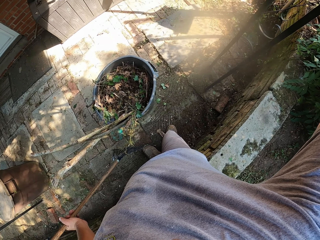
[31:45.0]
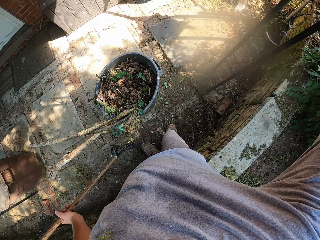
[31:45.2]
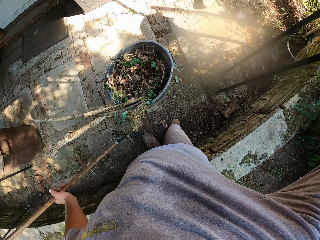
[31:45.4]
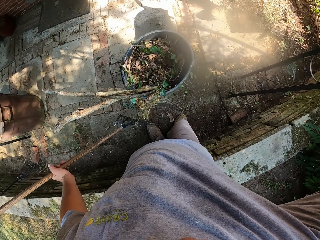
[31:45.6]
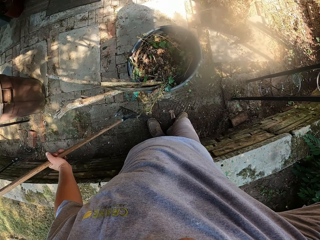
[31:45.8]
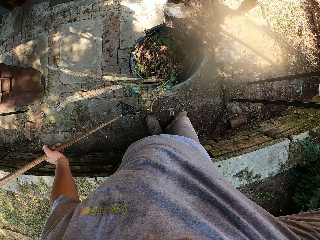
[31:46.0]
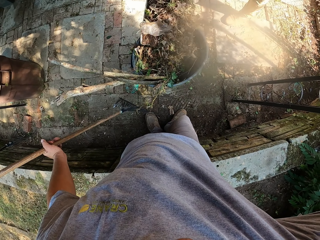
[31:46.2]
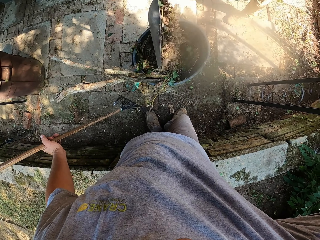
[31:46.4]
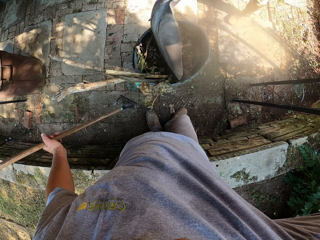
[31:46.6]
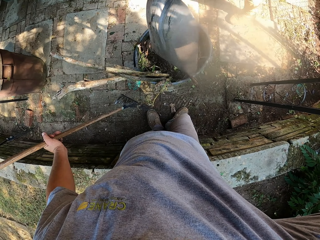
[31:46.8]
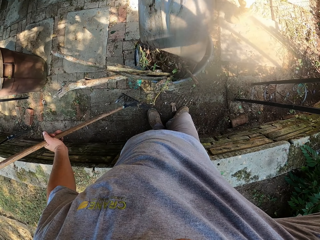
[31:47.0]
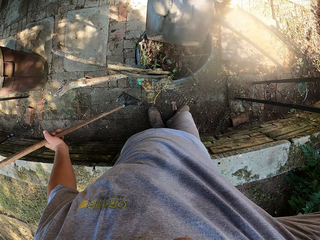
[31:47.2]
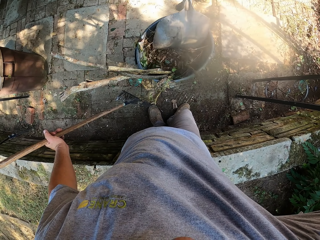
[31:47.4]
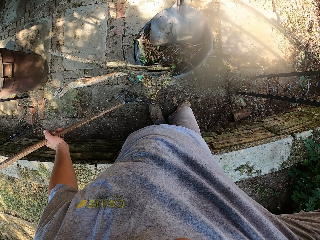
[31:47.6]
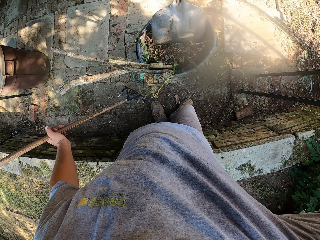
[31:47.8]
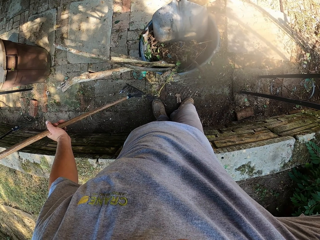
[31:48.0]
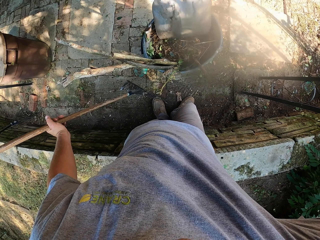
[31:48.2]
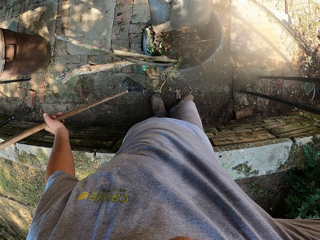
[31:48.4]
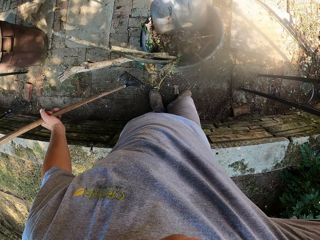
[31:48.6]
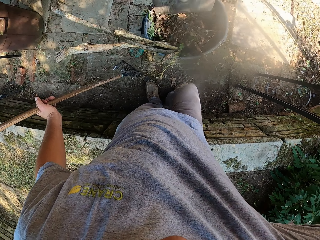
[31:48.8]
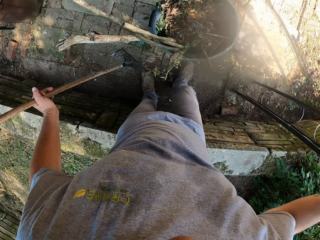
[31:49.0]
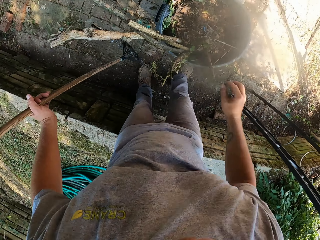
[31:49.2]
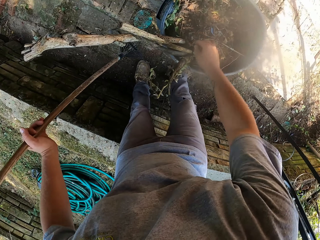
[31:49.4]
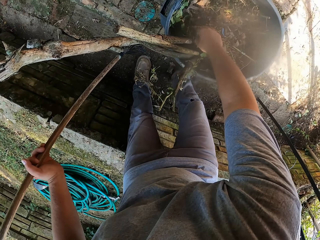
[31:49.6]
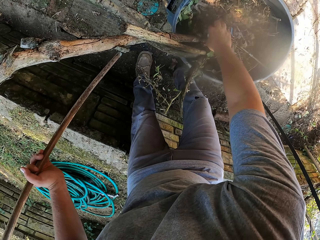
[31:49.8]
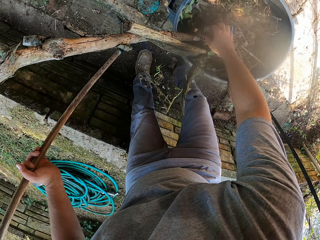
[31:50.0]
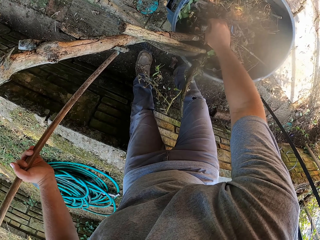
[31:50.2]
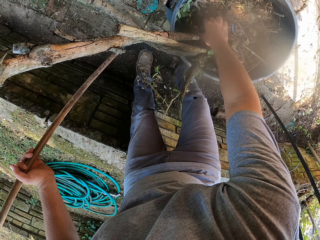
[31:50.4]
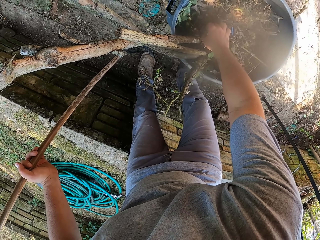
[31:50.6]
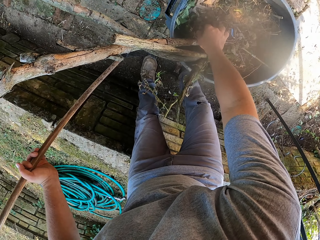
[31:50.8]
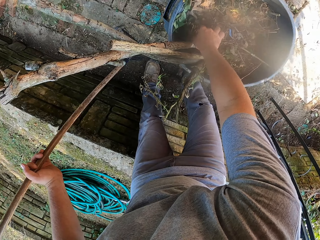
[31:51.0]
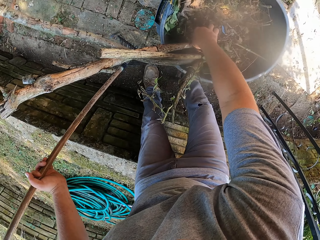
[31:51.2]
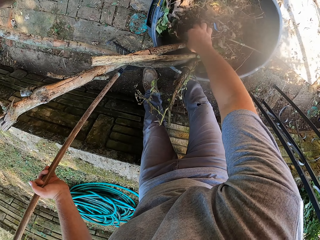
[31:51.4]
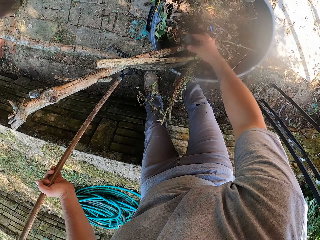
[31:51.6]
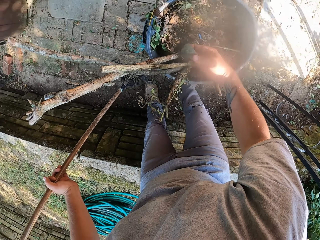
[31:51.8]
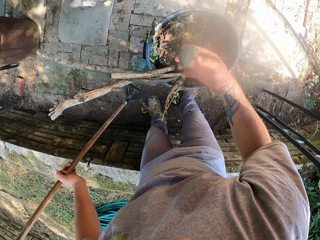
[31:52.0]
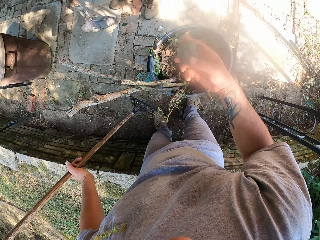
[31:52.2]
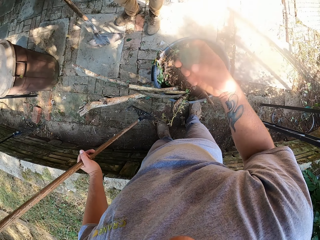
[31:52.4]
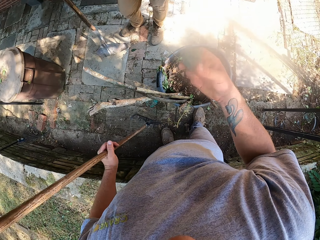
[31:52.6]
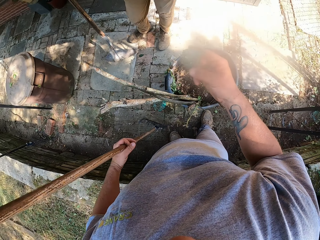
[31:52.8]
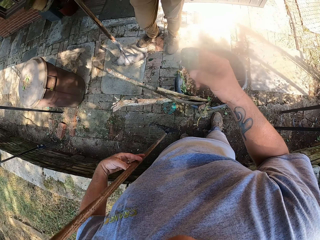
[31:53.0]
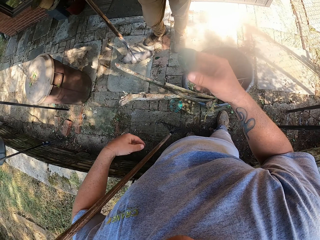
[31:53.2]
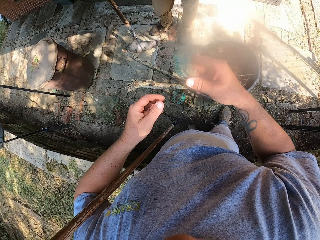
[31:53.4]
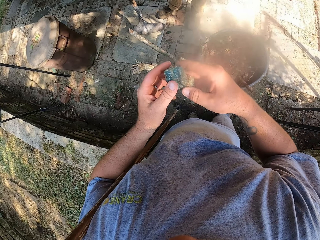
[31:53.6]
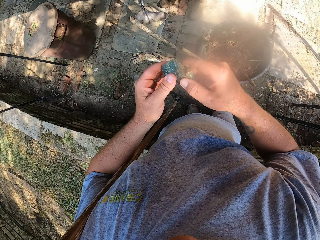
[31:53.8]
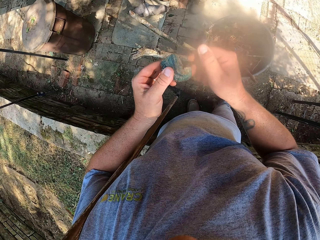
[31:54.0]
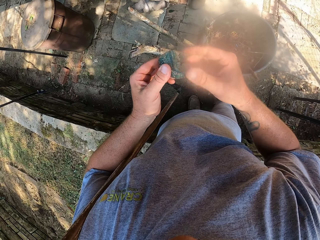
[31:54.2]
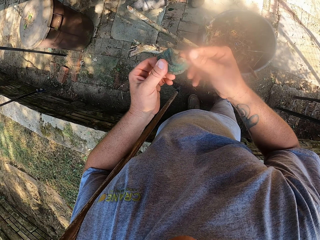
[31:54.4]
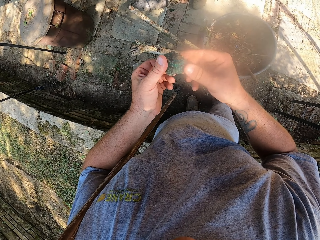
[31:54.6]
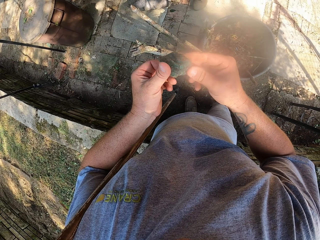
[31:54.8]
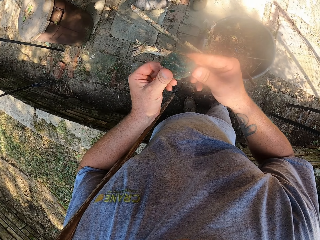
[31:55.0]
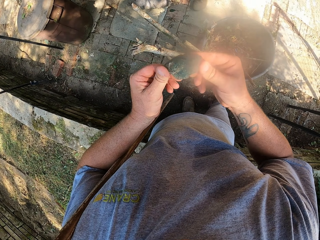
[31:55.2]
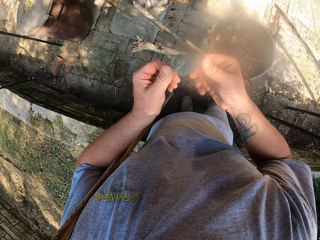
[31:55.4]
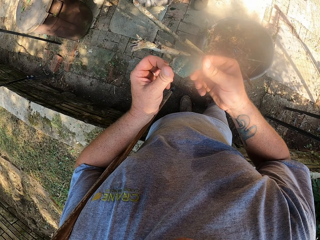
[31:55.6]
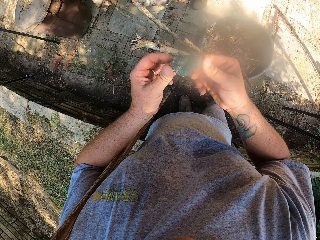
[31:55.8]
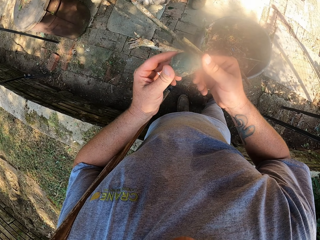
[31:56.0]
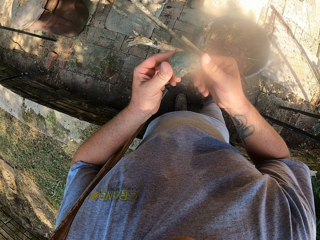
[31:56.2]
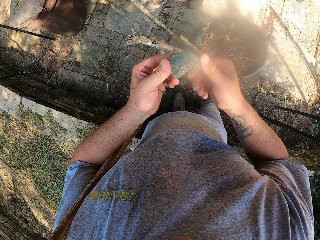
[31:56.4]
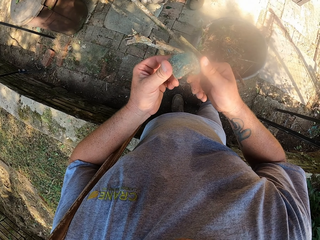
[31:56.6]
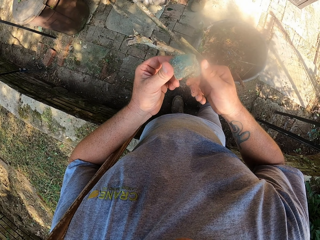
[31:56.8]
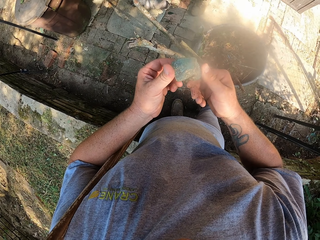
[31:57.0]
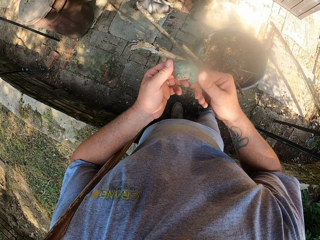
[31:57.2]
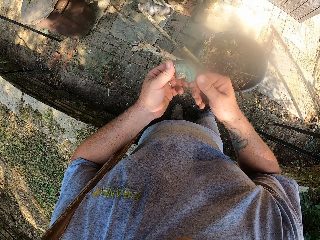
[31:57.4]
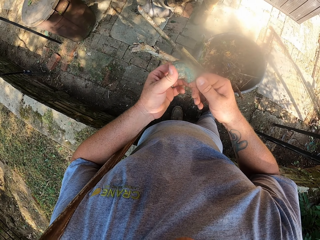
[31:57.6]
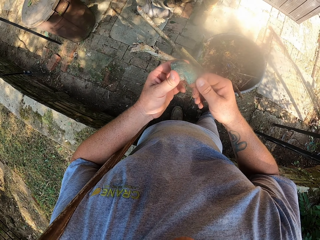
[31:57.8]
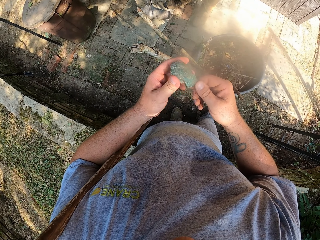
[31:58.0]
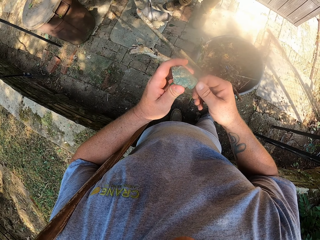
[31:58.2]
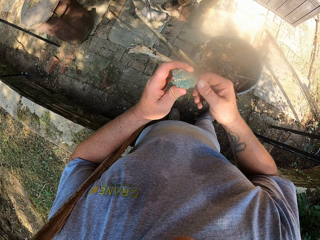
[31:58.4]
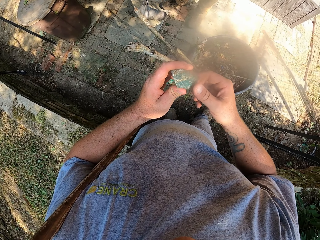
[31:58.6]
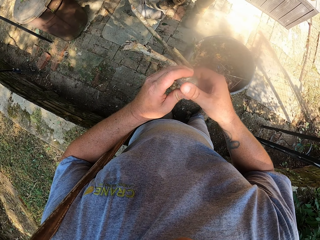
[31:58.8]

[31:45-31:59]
A person pours dirt into the trash bin. The camera wearer drops his left hand. He searches for something with his right hand. He picks up a stone from the bin. The person looks around. The camera wearer stares at something. He holds the stone with both hands. He turns something.

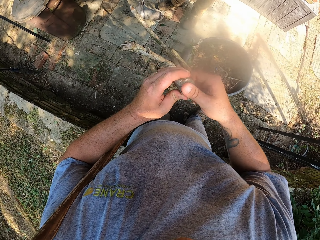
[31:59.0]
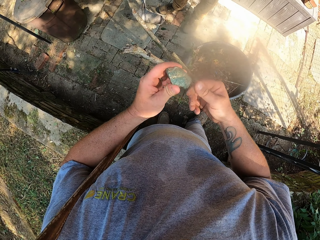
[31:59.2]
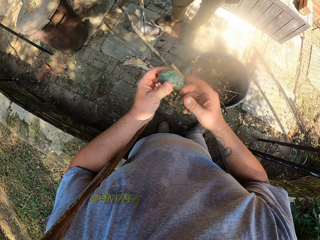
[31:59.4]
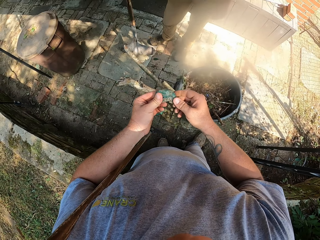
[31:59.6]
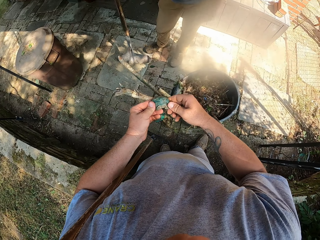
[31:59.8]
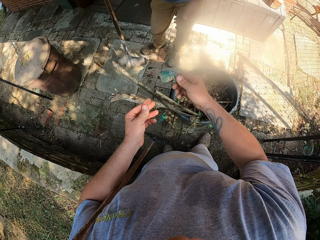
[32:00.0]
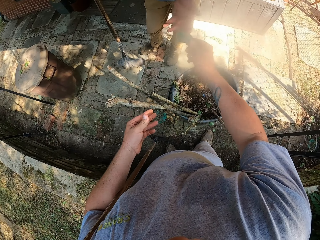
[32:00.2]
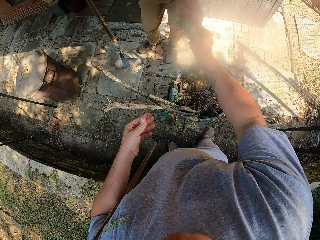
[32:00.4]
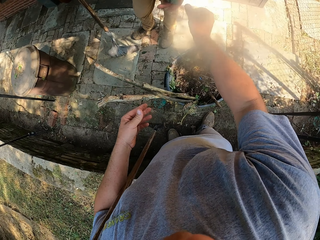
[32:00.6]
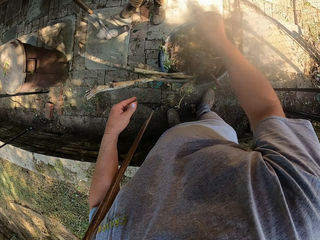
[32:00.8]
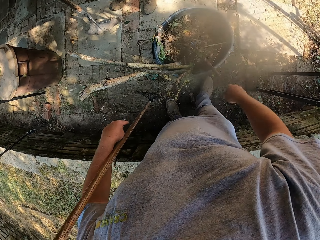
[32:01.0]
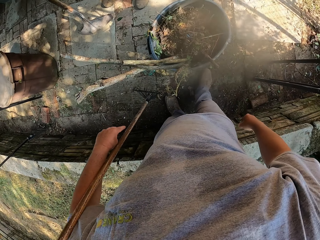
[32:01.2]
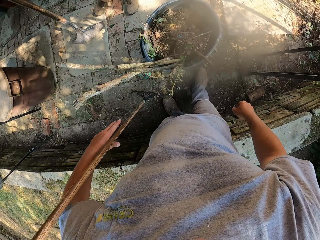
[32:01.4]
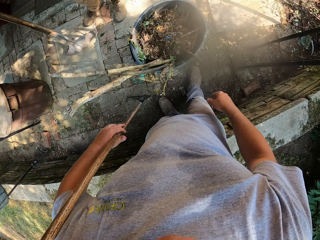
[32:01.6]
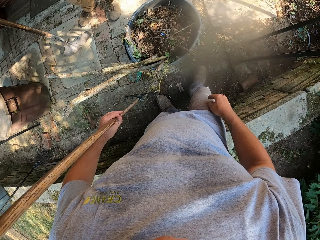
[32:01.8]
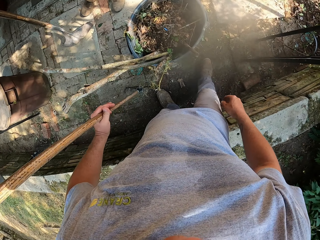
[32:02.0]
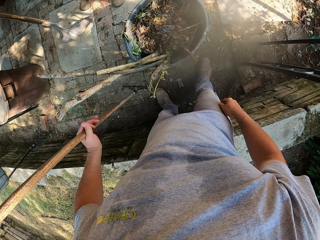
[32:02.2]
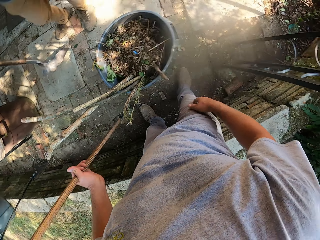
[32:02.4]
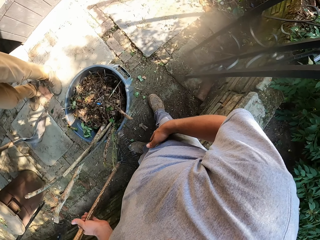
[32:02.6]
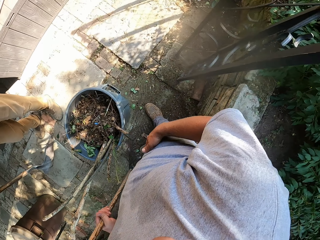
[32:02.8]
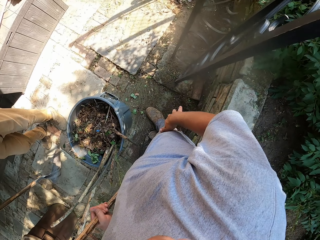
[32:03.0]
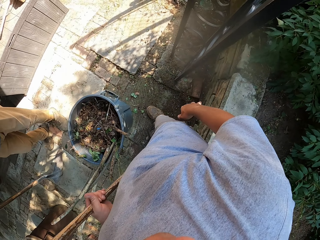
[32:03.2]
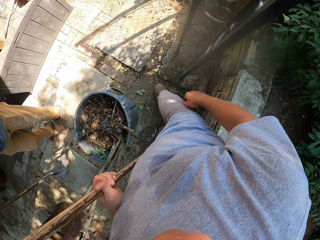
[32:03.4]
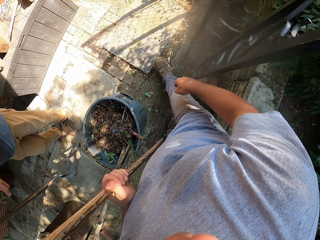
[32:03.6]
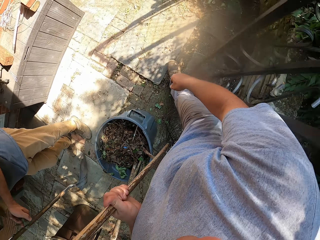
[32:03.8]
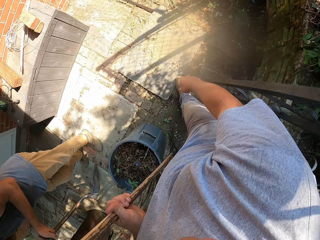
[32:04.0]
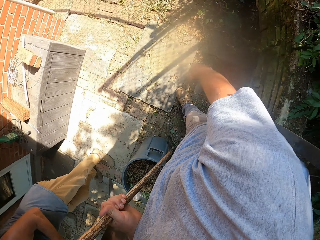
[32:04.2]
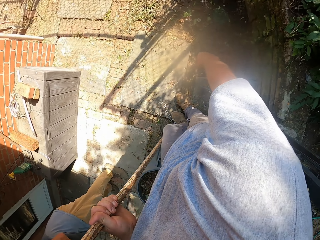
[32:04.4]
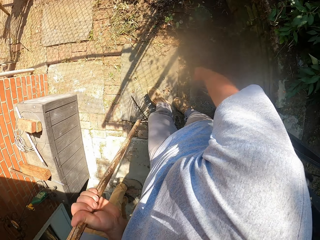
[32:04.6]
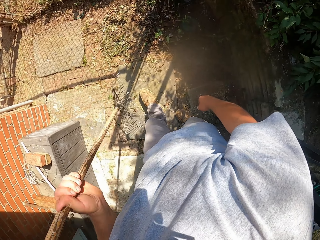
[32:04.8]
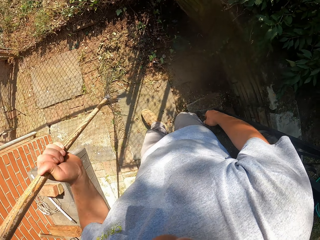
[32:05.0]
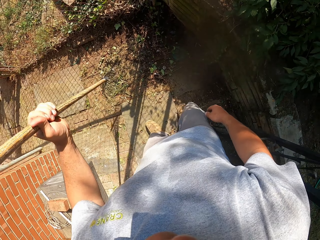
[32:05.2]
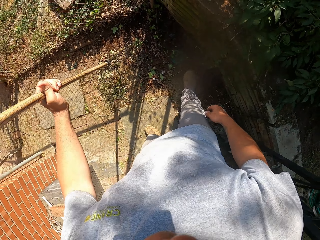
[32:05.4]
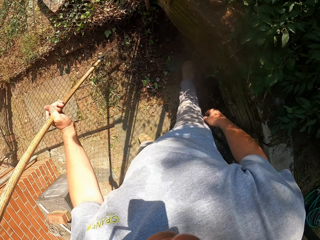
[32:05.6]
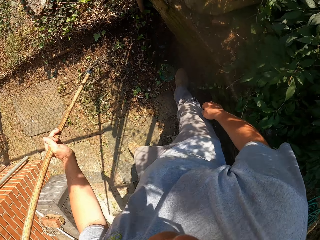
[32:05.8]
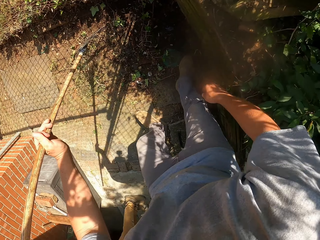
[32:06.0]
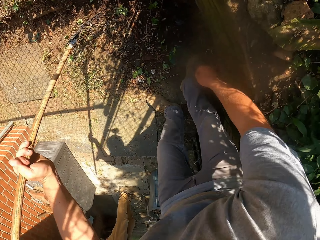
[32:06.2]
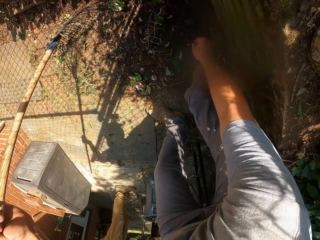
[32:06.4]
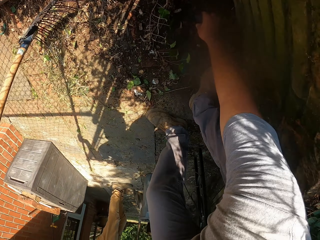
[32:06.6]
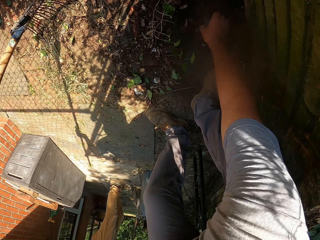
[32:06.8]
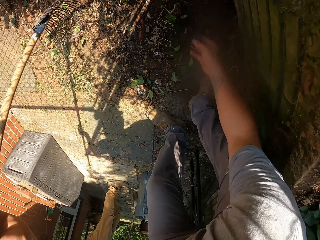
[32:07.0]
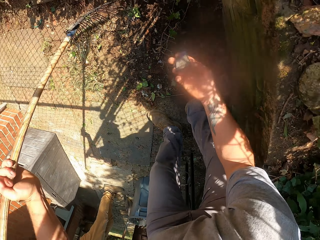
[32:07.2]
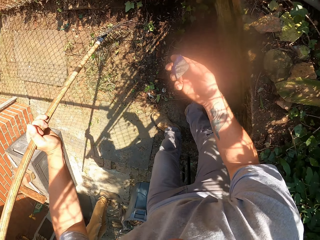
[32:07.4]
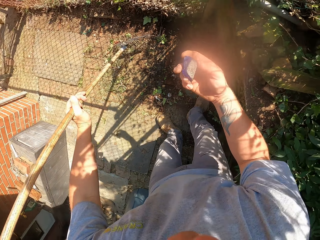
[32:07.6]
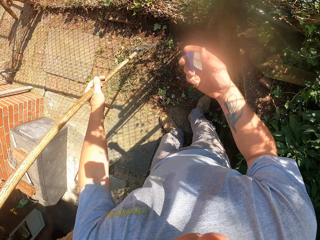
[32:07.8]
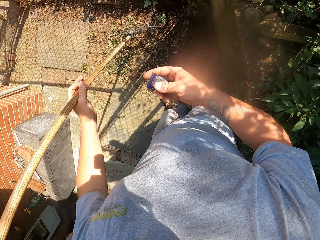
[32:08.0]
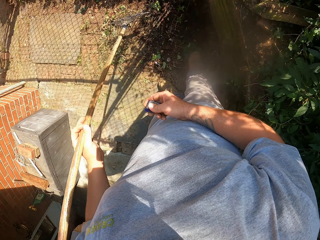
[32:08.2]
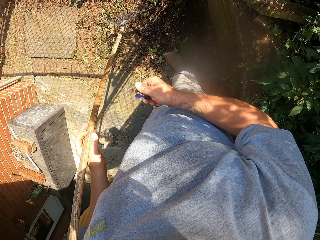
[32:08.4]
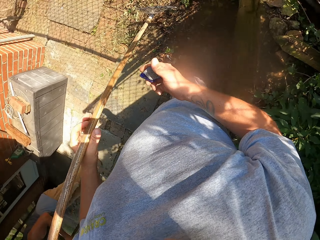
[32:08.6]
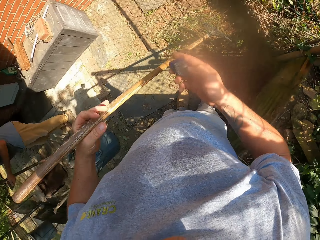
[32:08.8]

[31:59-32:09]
The camera wearer hands the stone to a man. The man picks something. The camera wearer looks around. He walks around. He bends down. He picks a stone with his right hand. He stands up.
